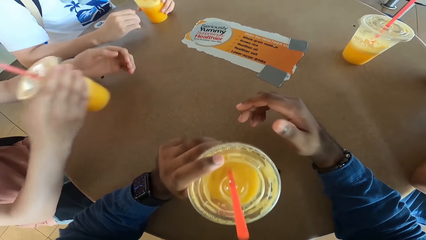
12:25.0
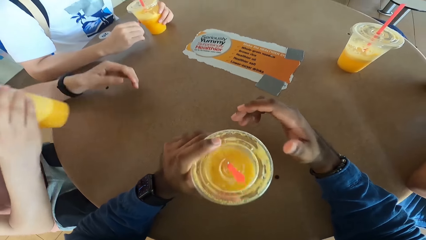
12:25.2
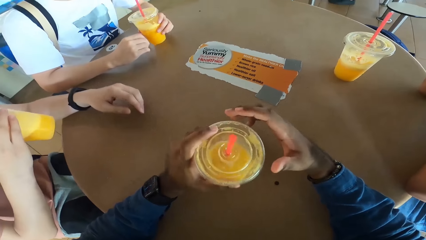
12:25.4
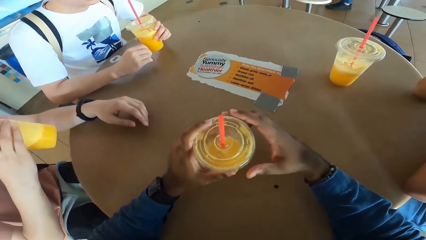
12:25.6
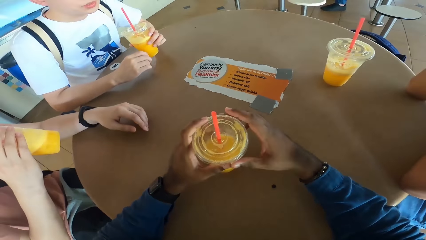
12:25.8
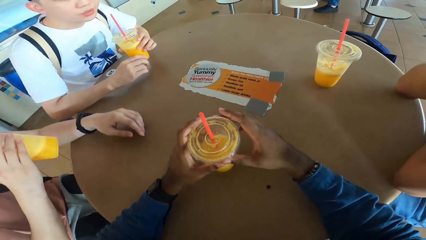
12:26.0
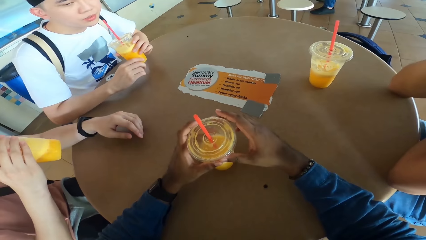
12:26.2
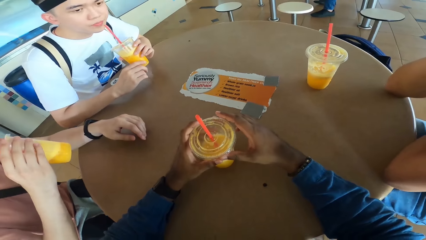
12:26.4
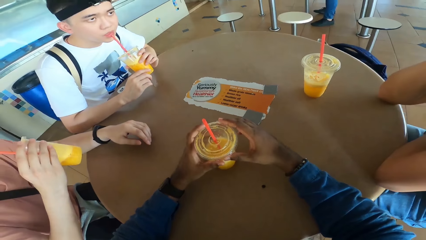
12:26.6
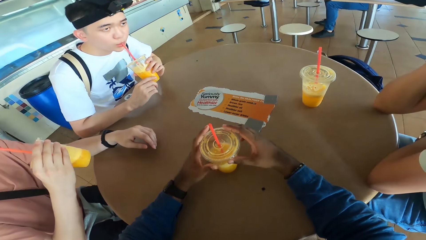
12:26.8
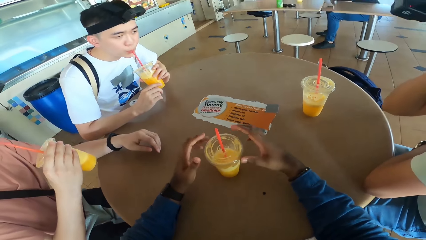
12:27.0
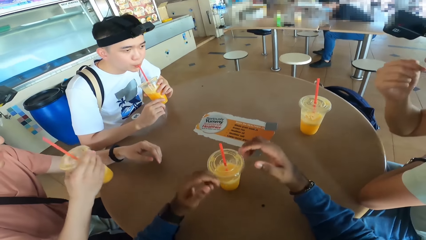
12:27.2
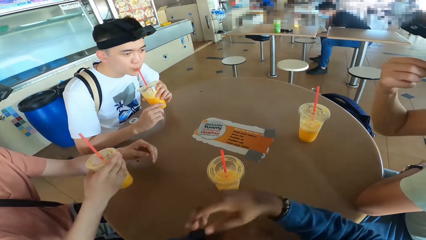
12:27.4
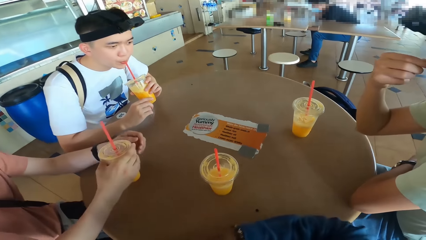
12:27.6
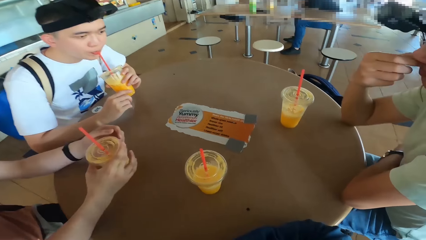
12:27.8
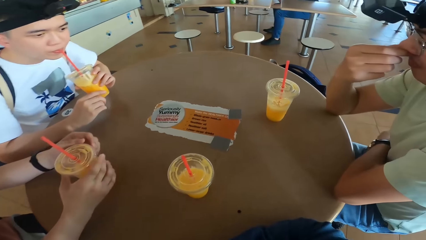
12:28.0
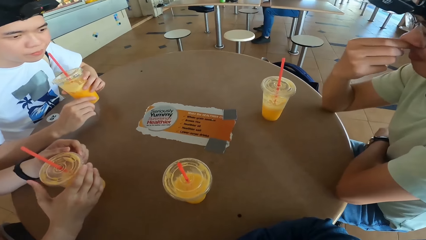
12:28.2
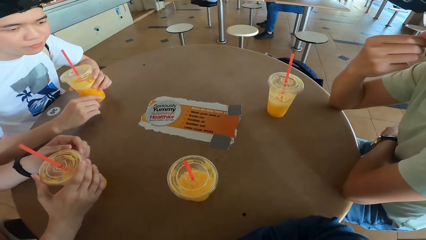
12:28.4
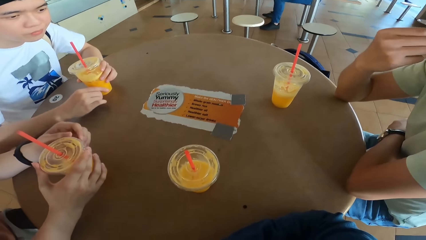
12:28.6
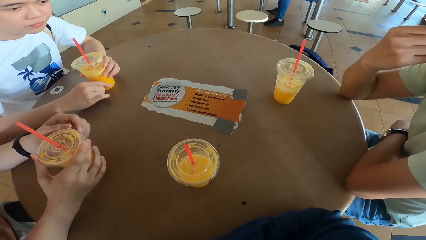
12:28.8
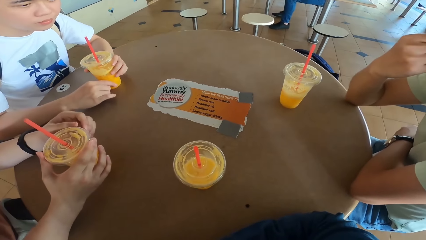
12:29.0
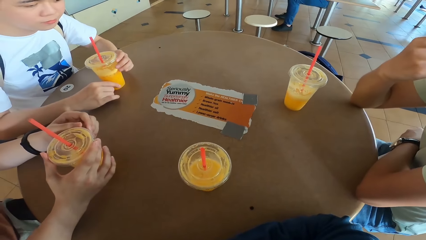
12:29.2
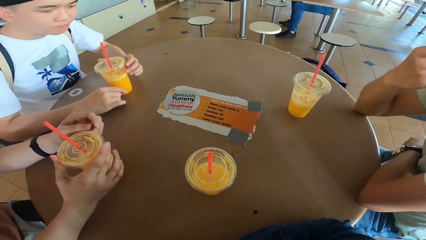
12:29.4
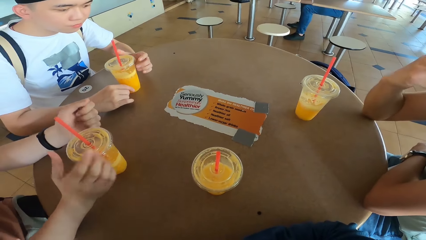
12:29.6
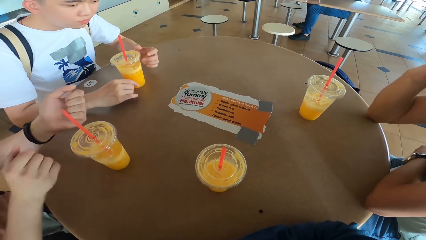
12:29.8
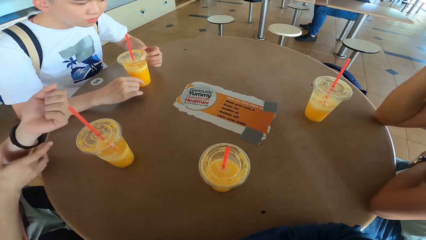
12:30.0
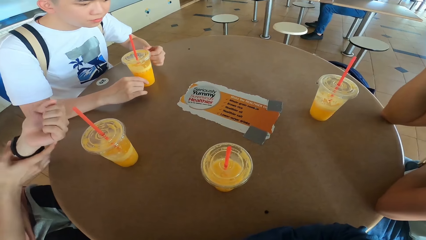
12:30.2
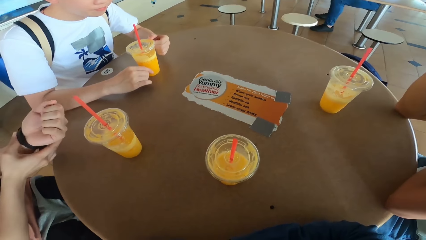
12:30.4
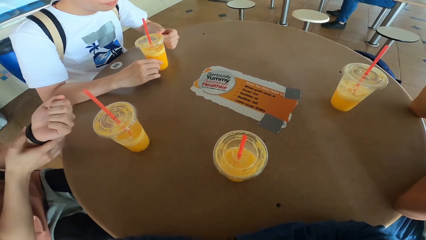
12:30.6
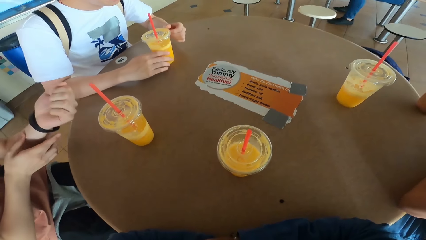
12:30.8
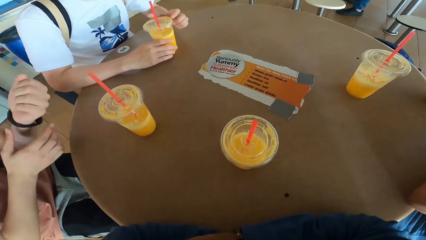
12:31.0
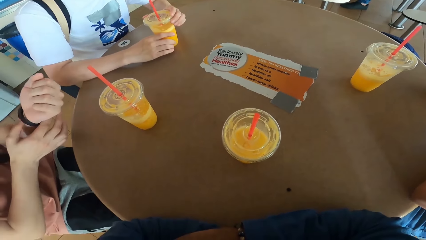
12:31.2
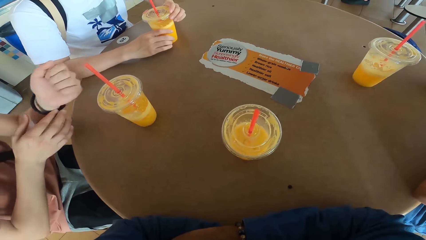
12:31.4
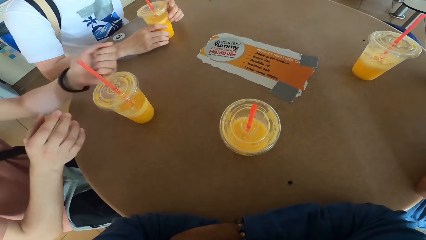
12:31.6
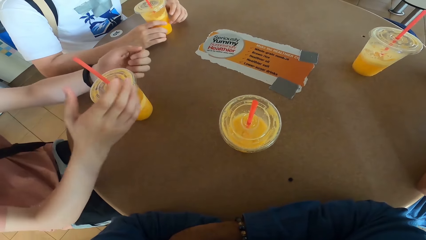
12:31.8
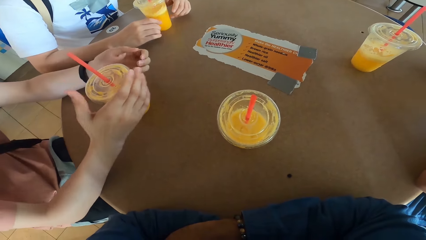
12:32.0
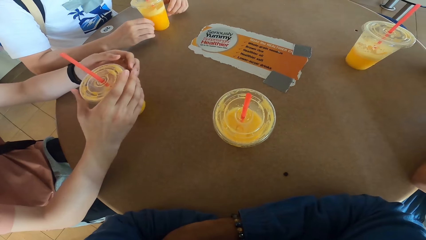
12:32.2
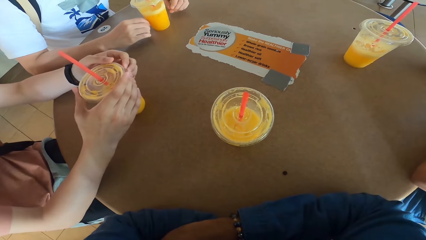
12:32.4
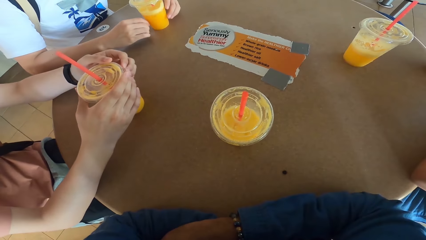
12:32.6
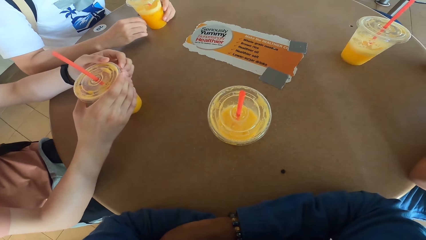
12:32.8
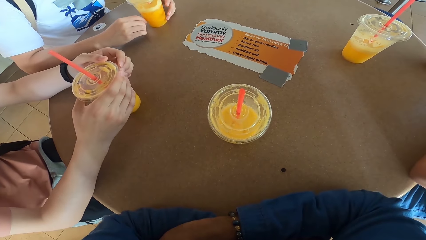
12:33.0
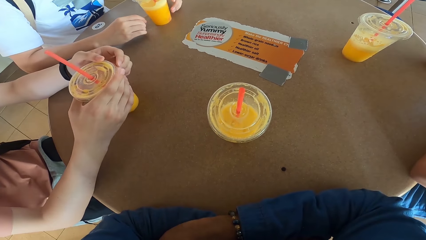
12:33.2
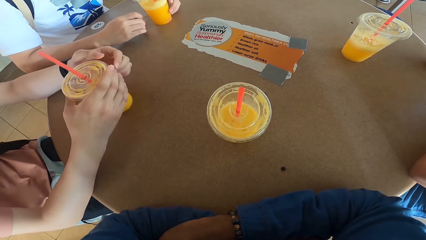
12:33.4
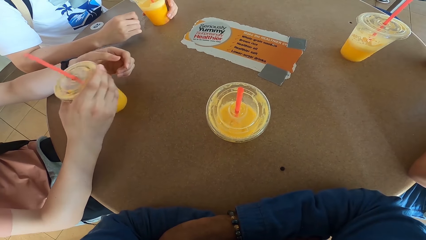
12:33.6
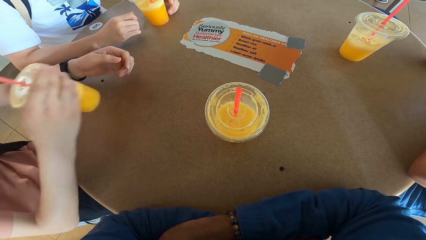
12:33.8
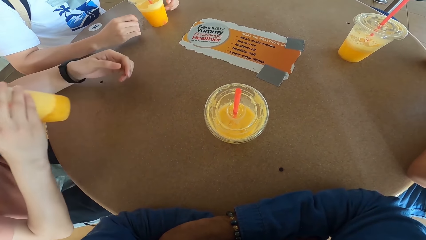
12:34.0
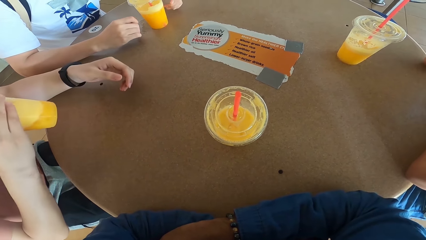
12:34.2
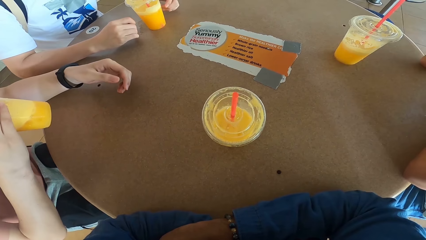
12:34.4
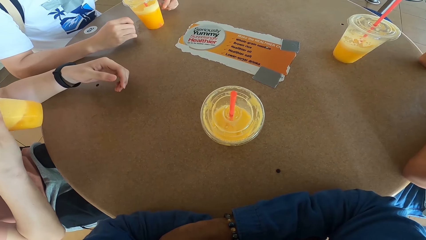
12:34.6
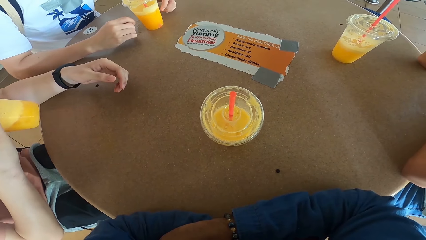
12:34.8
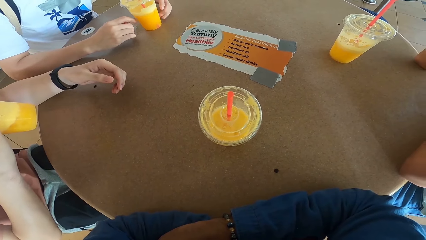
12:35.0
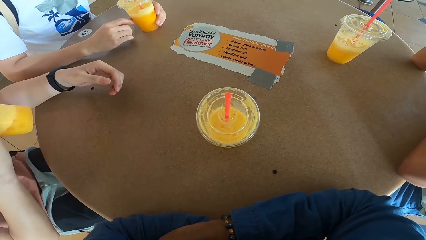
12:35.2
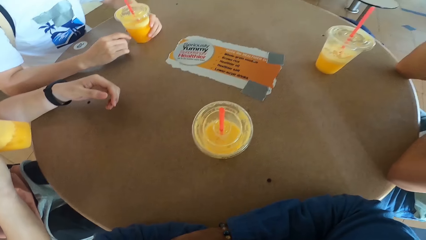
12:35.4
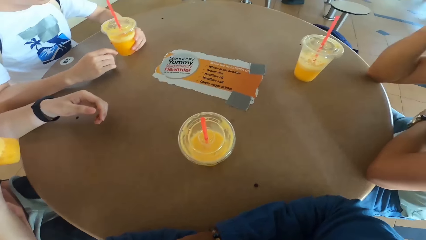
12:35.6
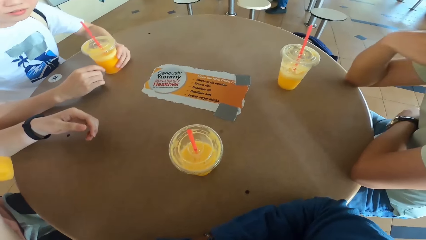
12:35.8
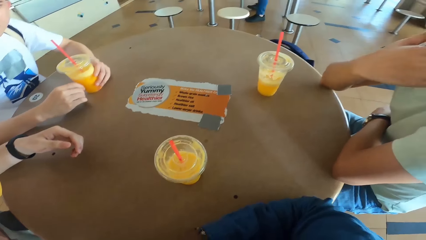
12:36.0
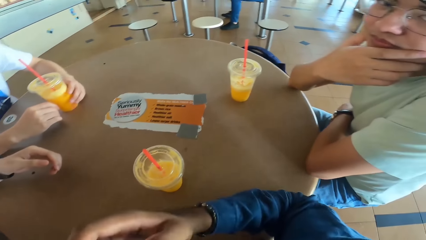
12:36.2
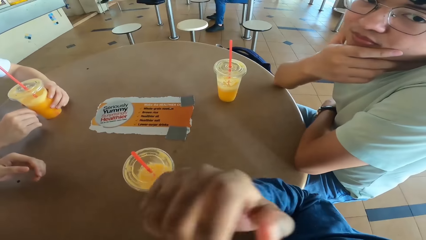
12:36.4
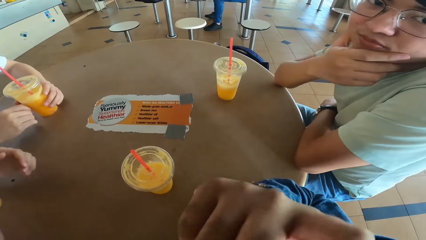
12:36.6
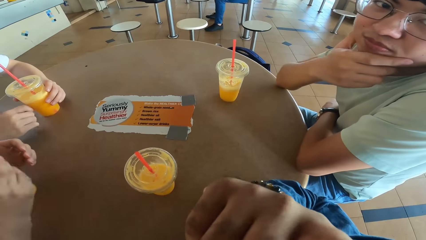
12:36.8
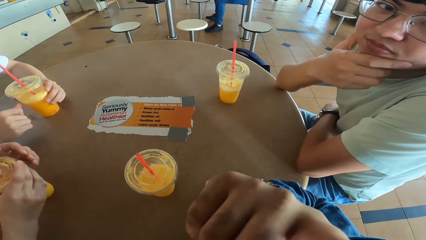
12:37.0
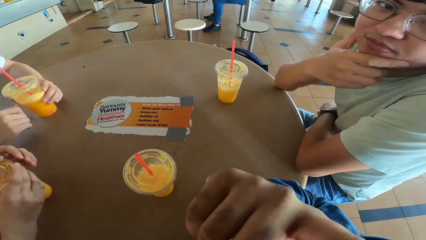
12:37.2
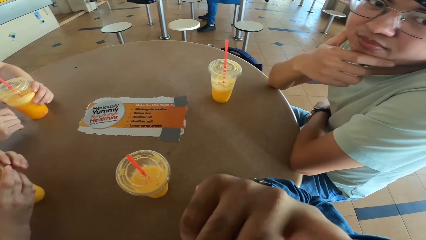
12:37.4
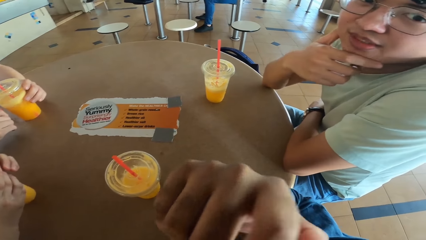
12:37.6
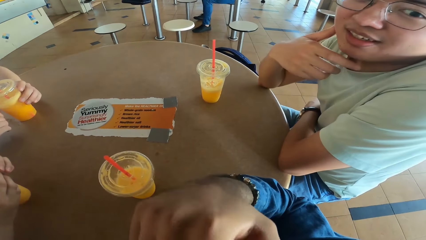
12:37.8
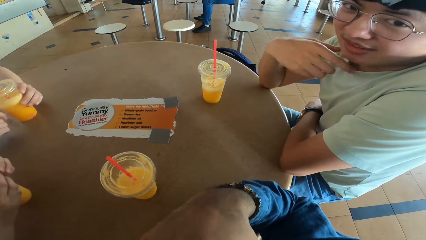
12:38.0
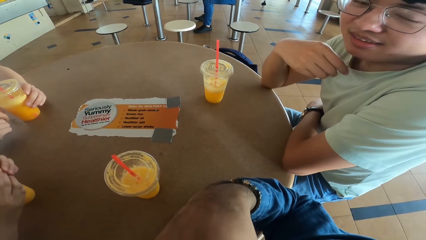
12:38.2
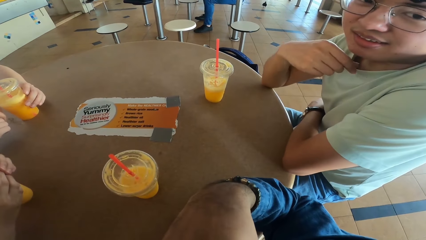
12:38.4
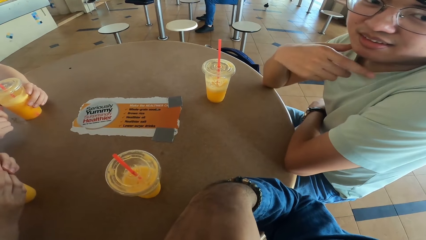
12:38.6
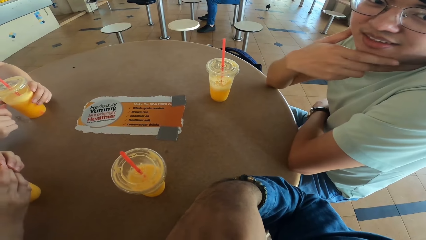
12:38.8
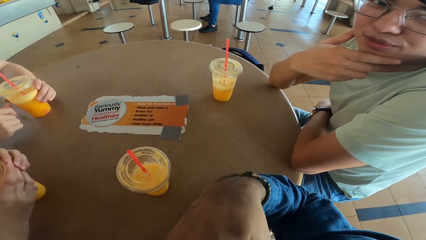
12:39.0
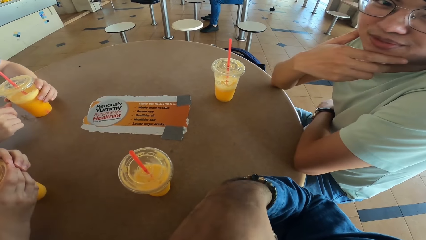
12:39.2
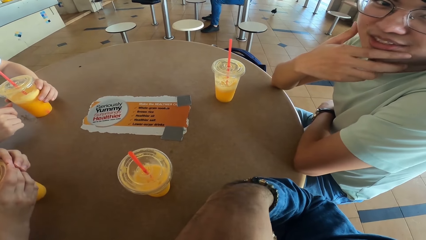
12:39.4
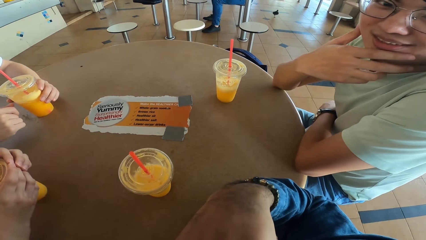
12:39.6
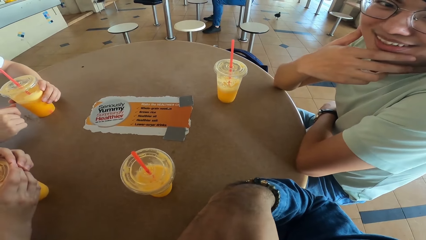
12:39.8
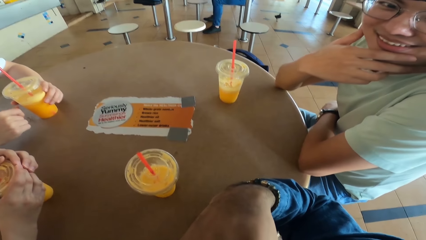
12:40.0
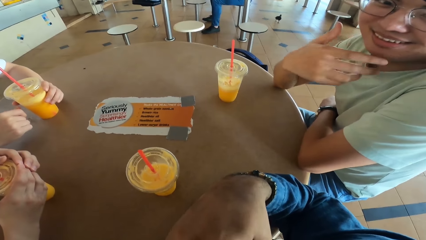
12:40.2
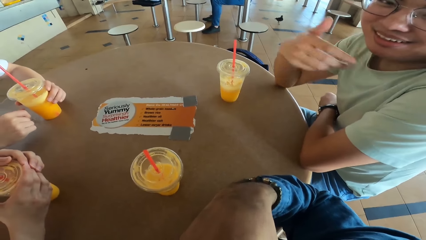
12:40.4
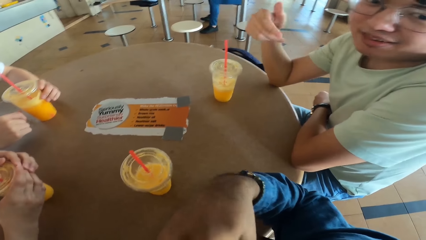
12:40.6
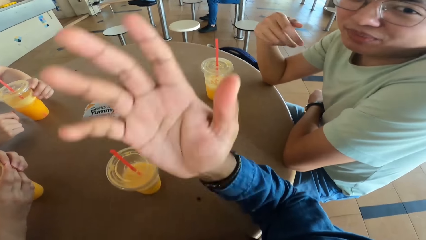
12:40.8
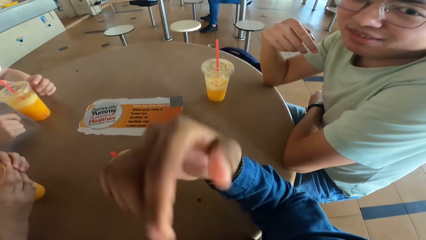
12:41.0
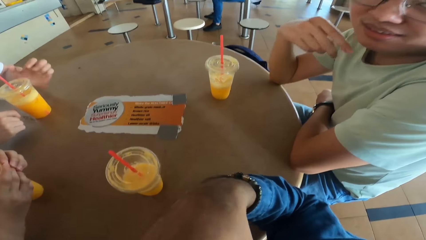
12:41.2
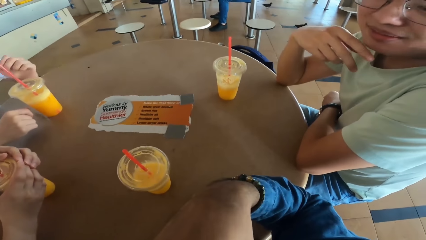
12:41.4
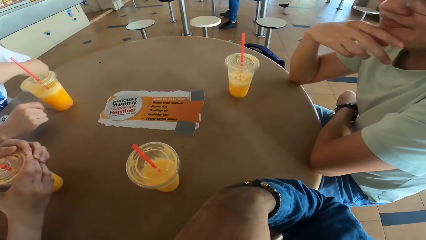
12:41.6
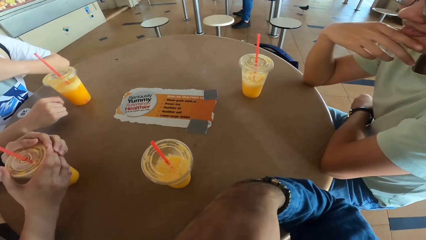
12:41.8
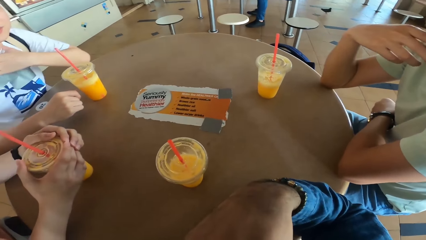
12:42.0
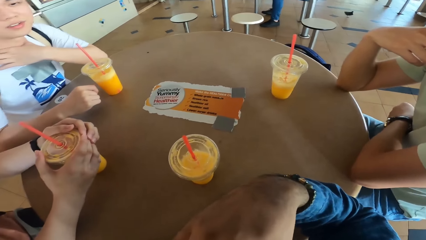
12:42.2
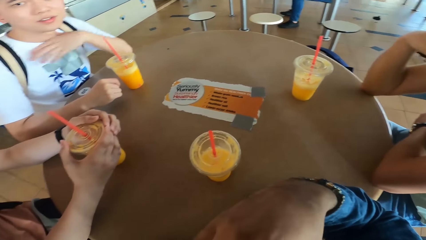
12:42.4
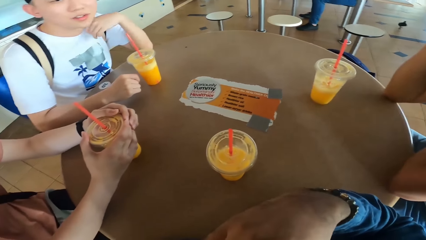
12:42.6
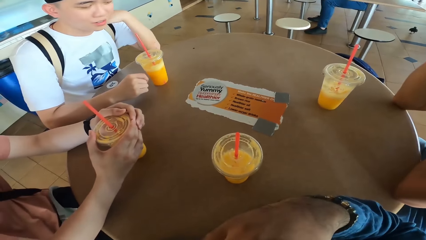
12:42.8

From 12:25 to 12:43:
The camera wearer puts the drink at the table. A man puts a drink at the table. Another man puts the drink at the table. A third man touches his watch and touches a drink. The first man takes a drink. A fourth man answers another man.
